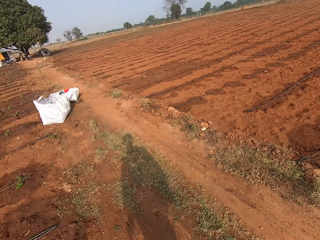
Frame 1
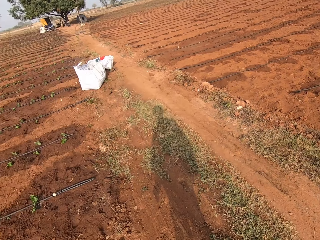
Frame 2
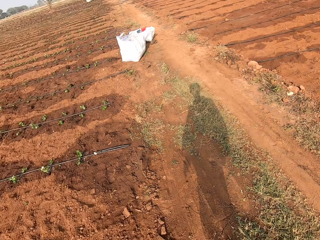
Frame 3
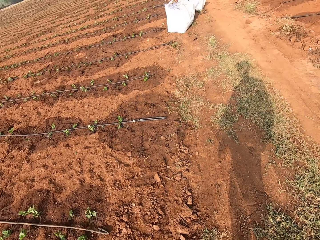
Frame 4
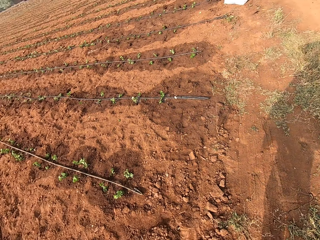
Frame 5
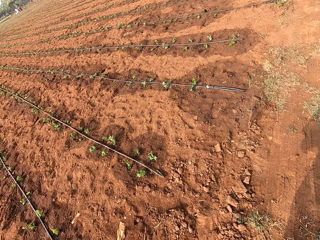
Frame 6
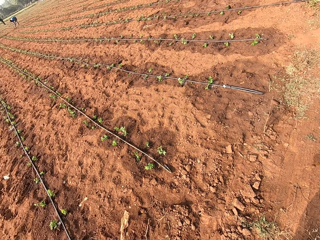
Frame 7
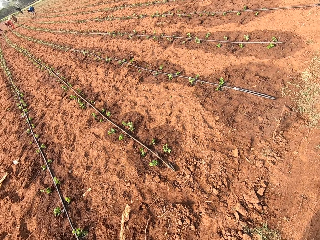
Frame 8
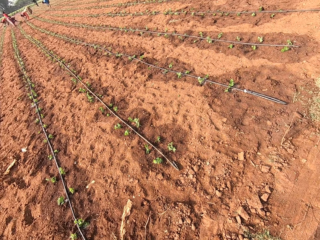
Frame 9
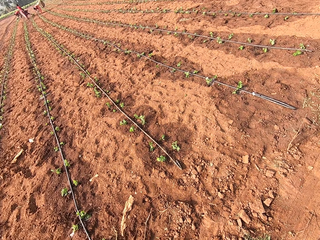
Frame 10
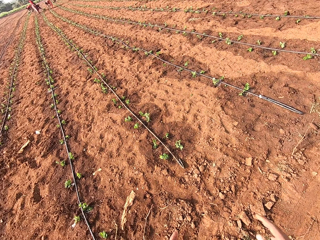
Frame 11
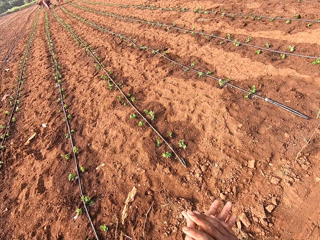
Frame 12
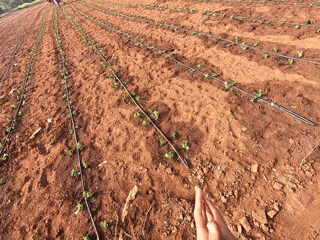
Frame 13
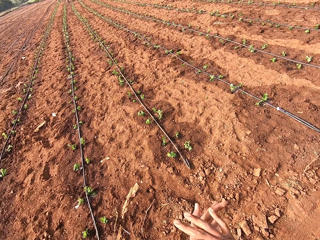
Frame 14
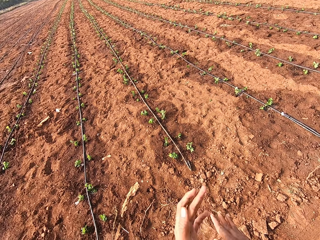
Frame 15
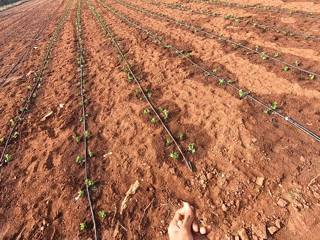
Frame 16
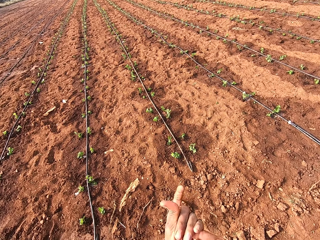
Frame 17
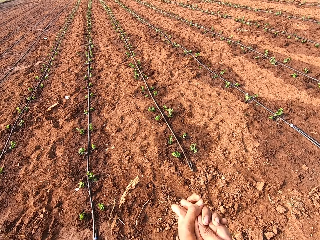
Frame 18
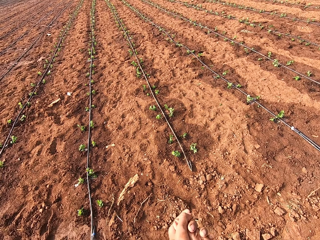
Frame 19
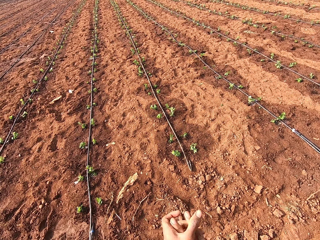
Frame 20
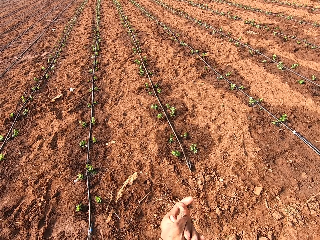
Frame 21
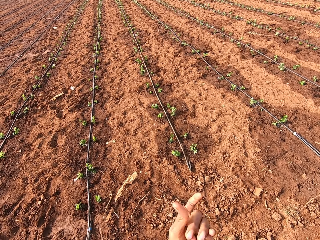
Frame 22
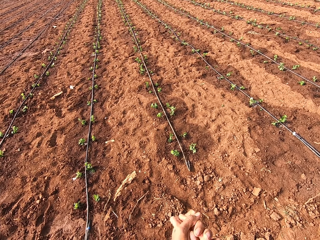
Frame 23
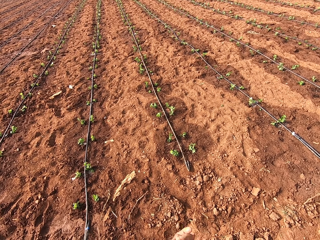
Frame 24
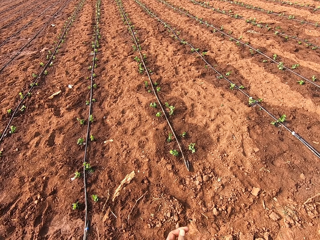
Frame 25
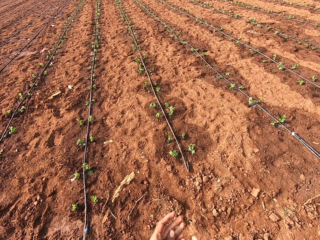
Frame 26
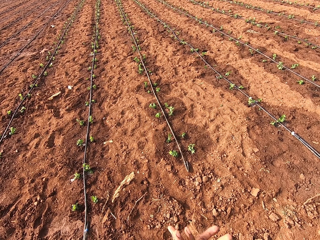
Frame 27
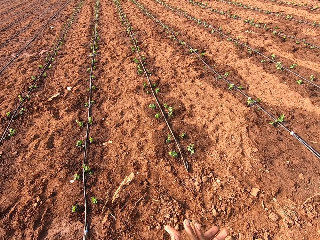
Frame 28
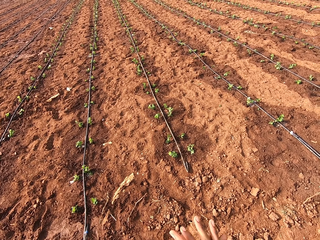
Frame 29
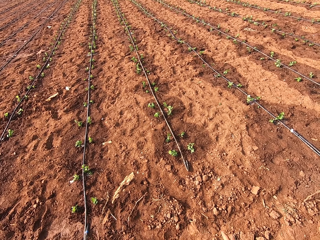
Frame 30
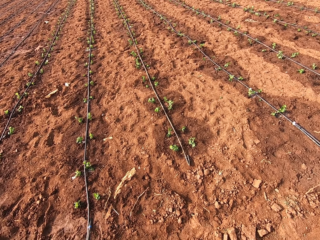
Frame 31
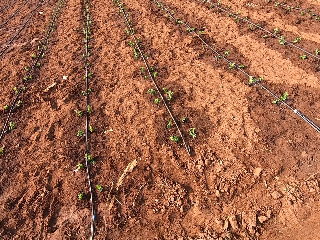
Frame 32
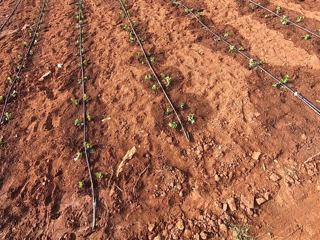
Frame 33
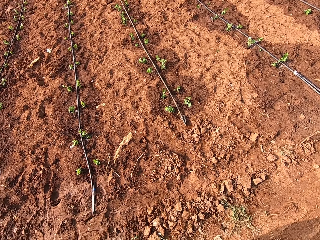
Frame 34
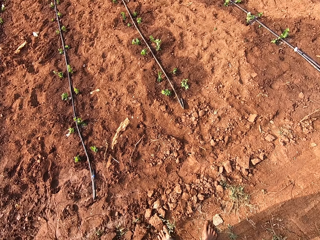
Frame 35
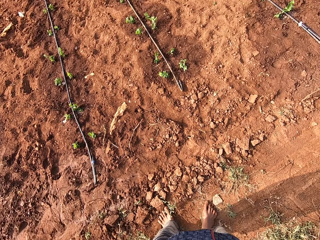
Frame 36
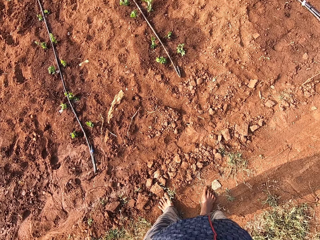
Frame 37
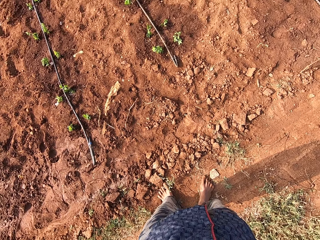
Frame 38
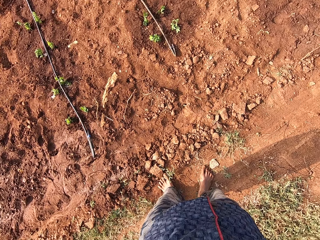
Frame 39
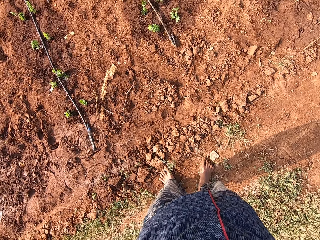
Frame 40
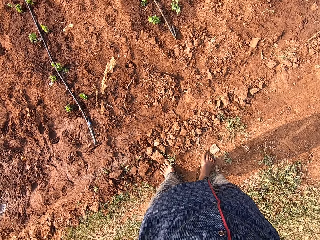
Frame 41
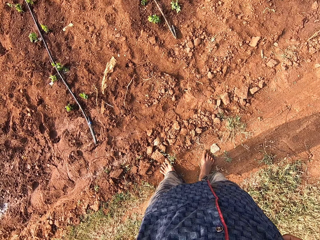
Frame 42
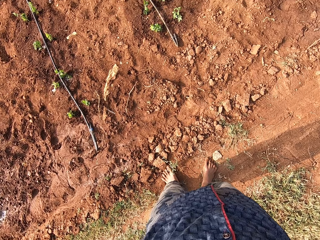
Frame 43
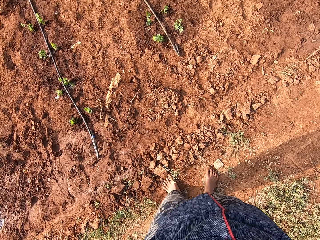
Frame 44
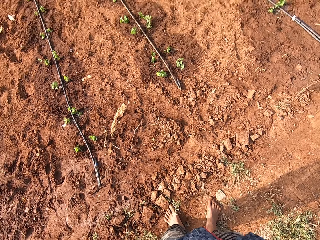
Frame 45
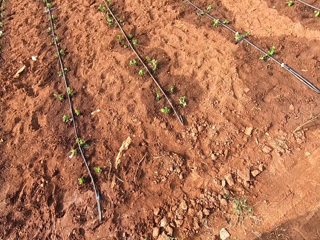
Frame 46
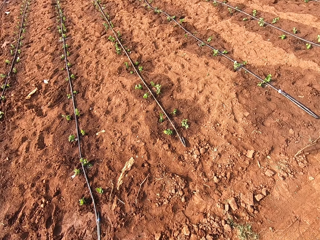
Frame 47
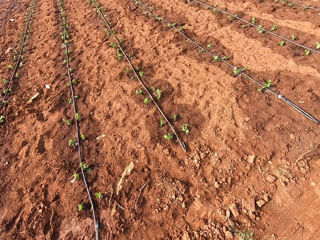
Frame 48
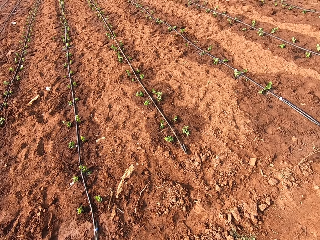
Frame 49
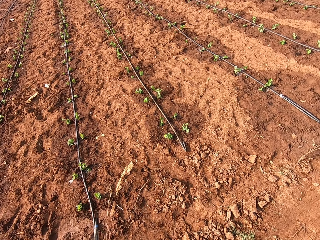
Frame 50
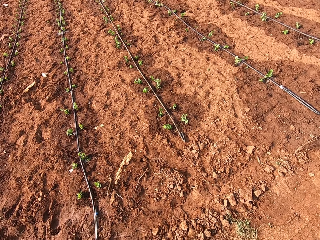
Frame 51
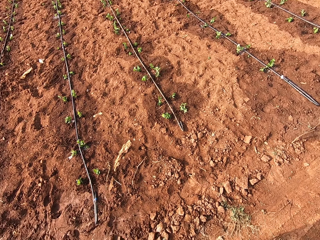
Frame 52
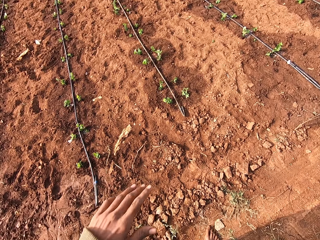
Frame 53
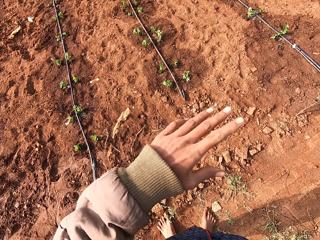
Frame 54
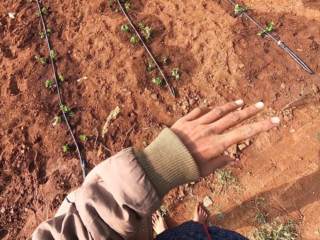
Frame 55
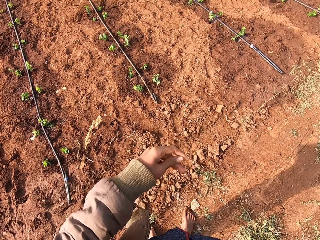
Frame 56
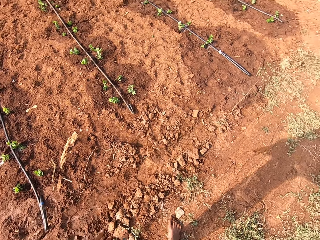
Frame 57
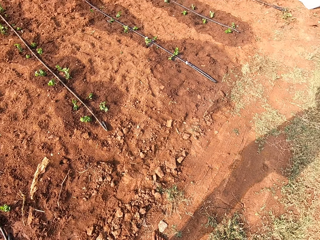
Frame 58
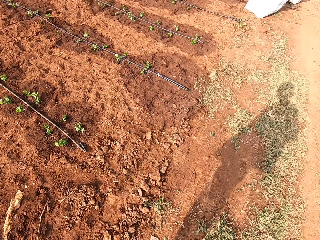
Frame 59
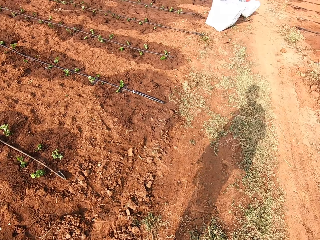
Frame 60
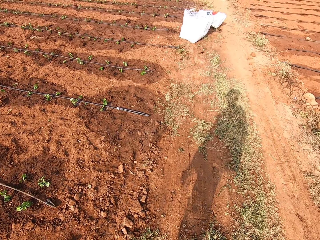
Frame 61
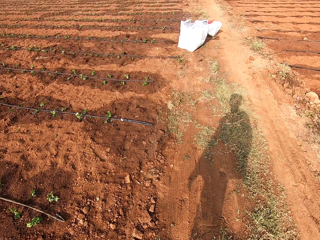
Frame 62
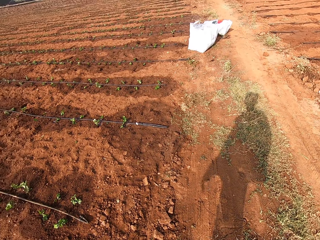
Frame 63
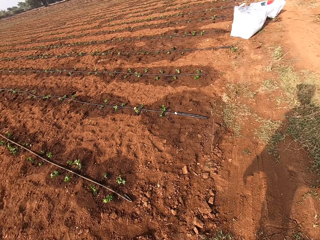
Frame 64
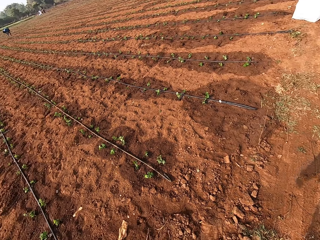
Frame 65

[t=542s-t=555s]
The camera wearer rubs both hands together. He stretches out his left hand.

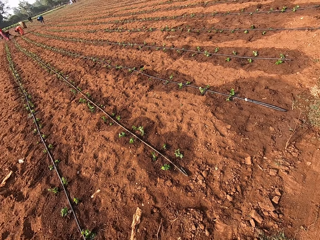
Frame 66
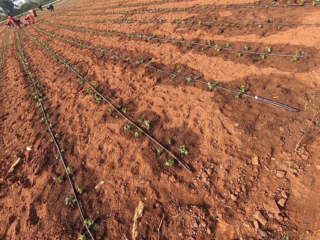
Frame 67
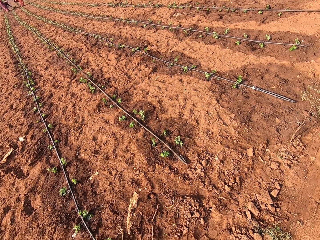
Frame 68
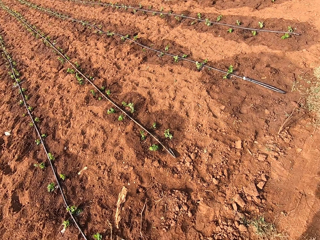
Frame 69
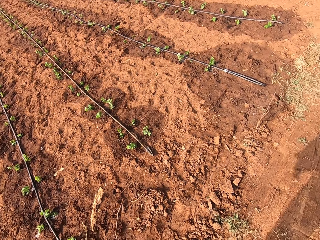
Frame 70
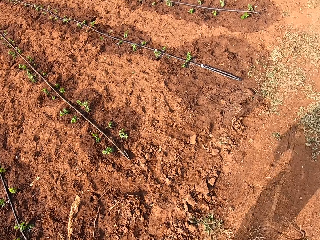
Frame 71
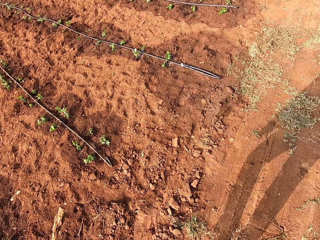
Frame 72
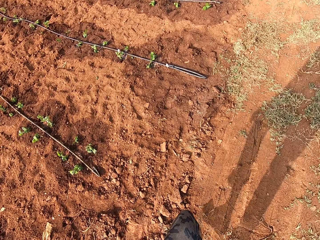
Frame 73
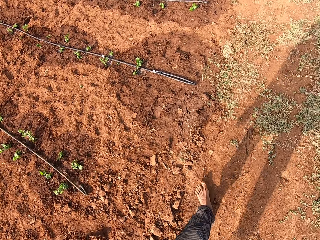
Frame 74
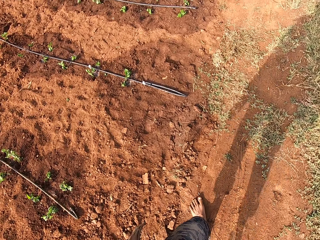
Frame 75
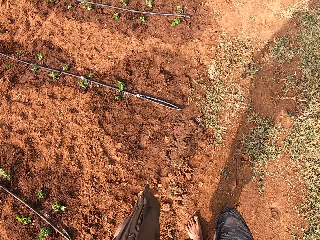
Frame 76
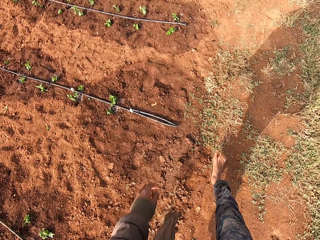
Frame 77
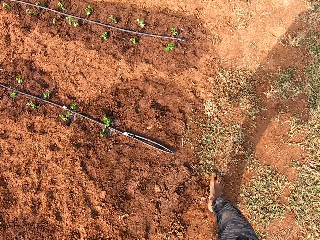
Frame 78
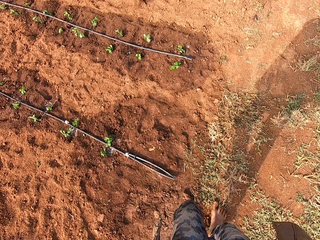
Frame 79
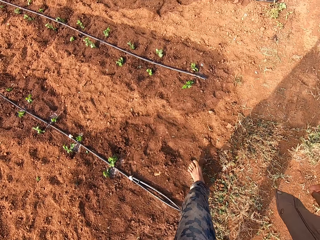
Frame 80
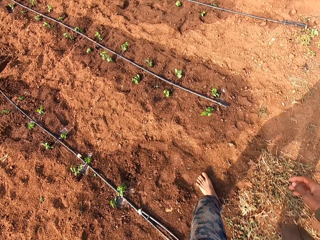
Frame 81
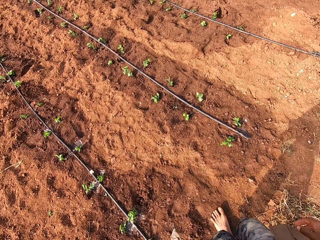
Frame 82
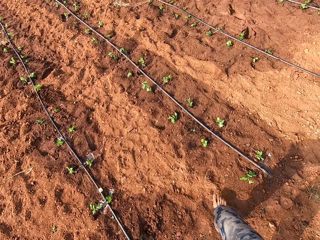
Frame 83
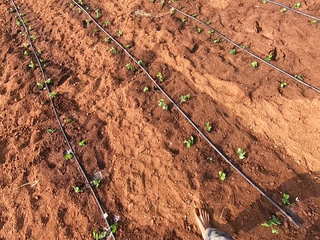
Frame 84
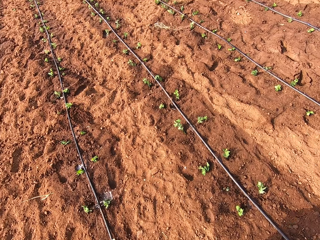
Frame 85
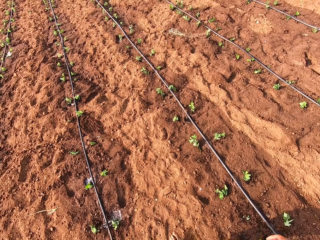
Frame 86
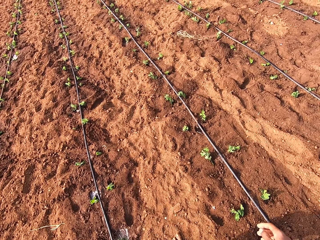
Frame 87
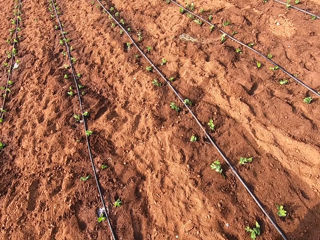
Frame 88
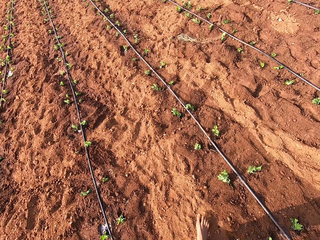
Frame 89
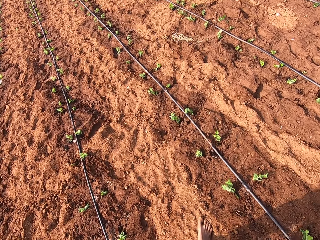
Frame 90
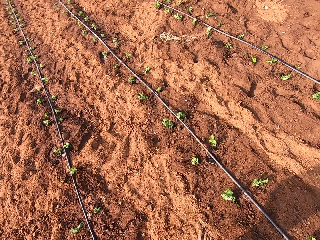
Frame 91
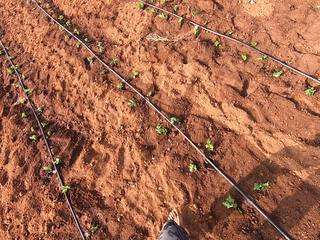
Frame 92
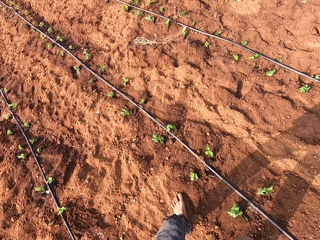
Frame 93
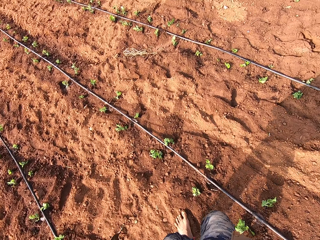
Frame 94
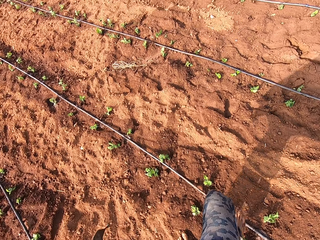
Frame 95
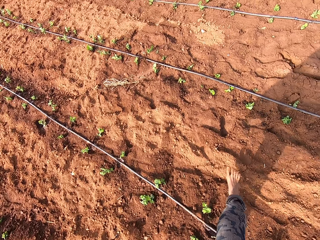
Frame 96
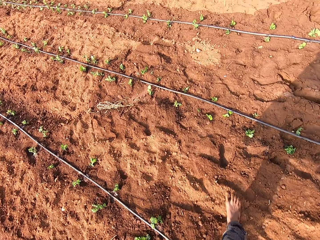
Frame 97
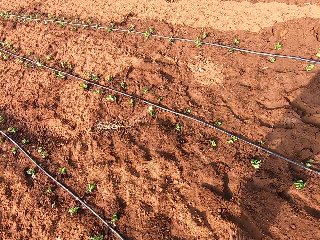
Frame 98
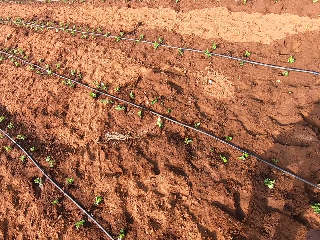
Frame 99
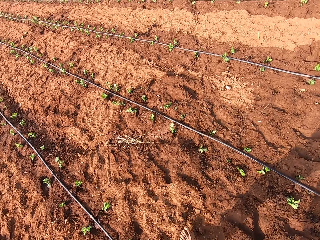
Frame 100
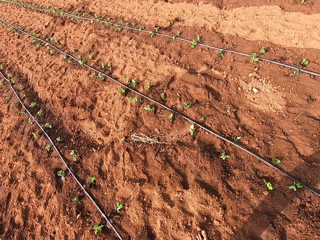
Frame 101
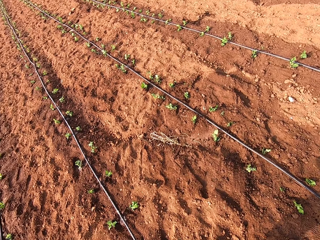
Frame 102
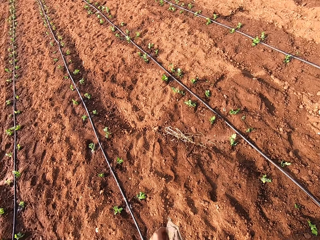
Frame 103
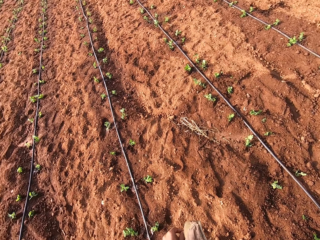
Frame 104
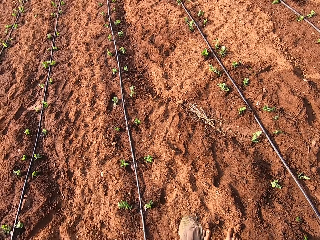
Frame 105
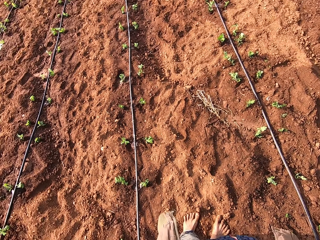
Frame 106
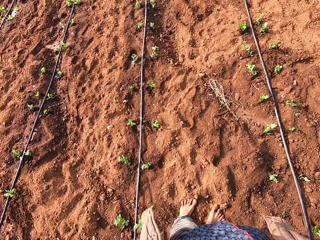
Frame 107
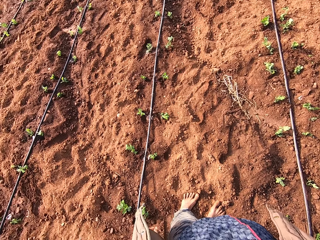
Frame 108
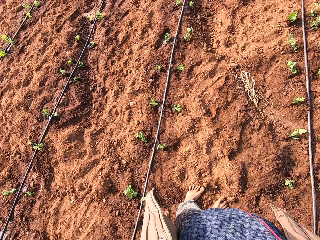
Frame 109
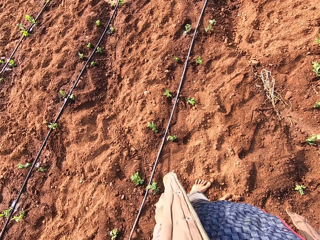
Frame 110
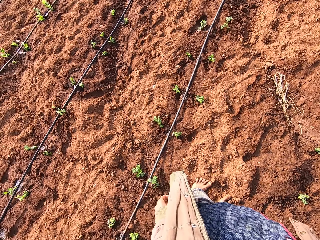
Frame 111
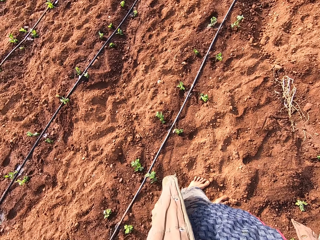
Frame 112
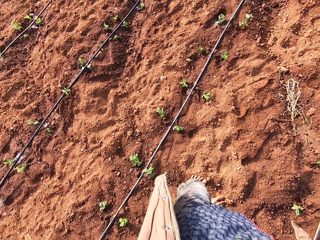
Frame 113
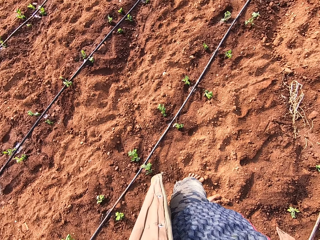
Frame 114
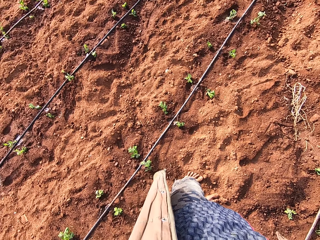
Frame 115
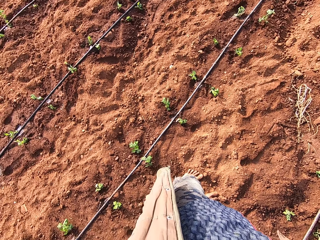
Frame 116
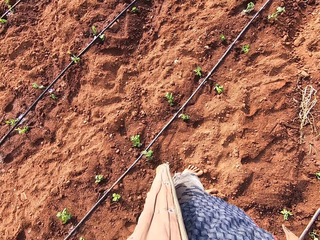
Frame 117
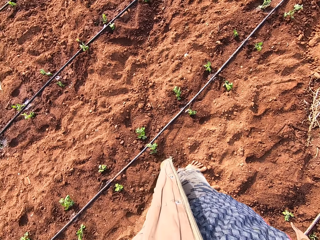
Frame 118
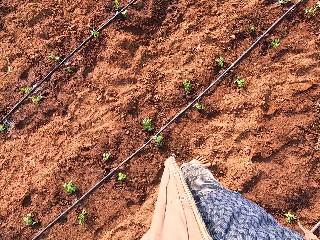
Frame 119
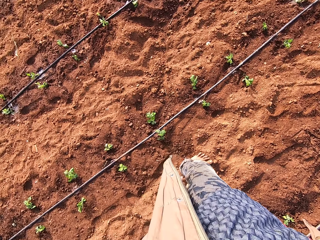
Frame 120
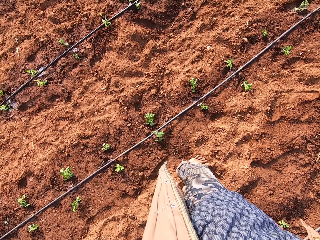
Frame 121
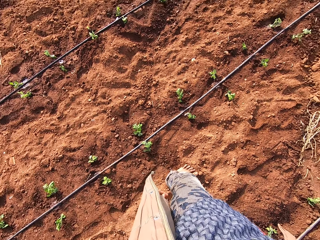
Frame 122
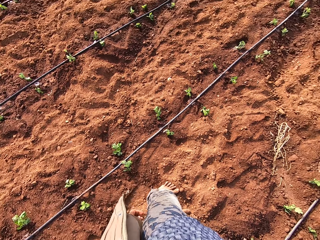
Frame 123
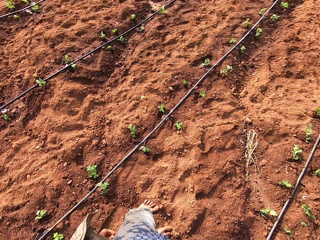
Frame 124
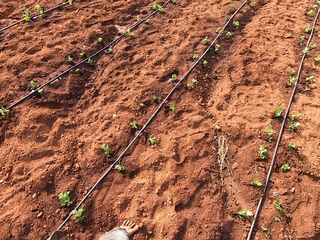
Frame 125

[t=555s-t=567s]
The camera wearer walks. They look around the farm land.
